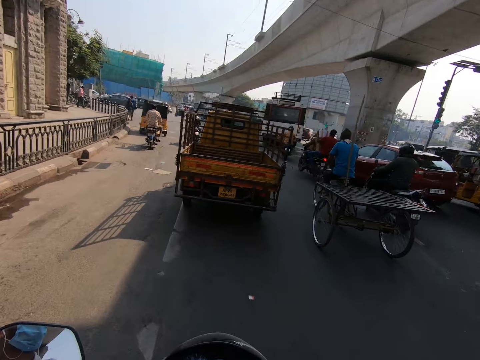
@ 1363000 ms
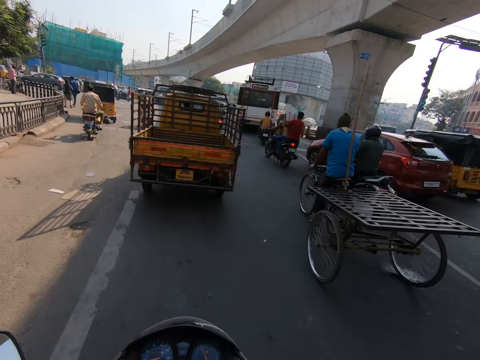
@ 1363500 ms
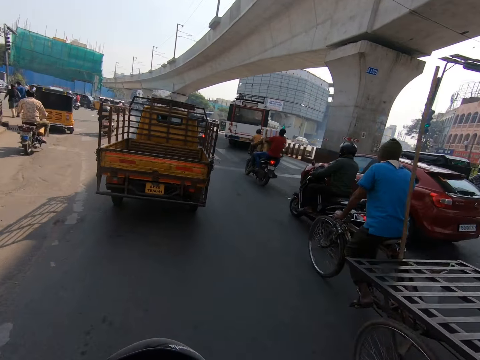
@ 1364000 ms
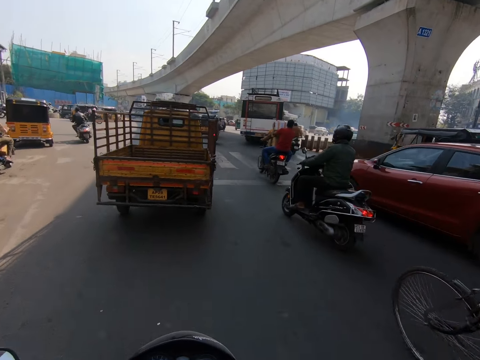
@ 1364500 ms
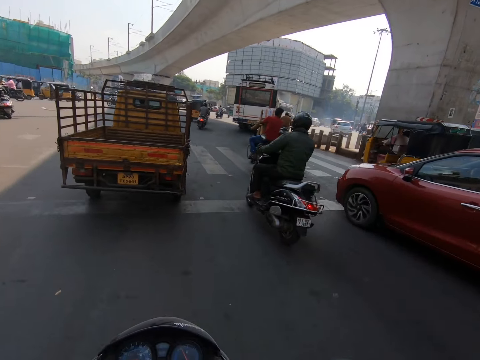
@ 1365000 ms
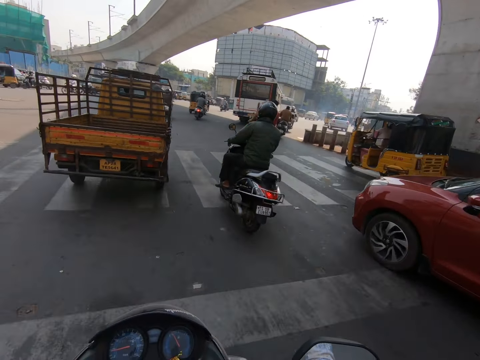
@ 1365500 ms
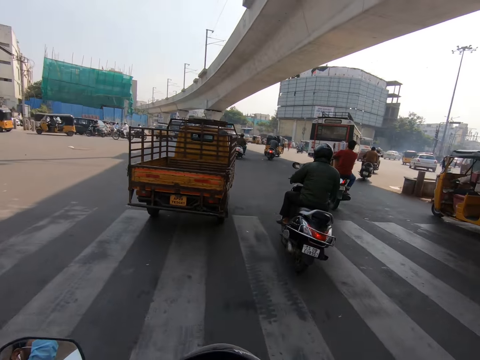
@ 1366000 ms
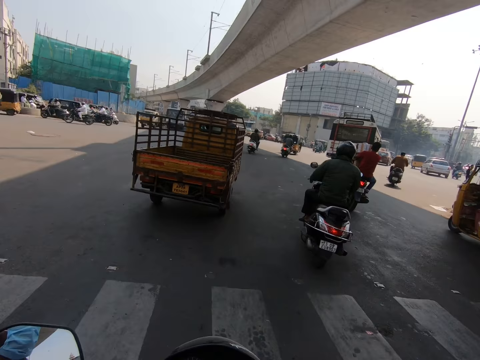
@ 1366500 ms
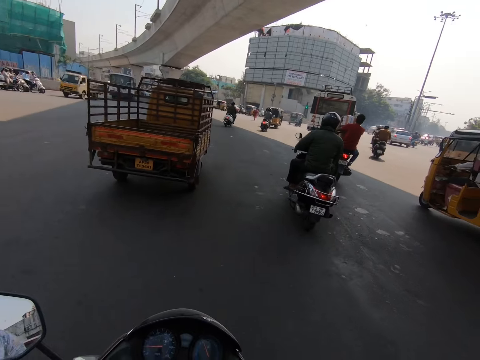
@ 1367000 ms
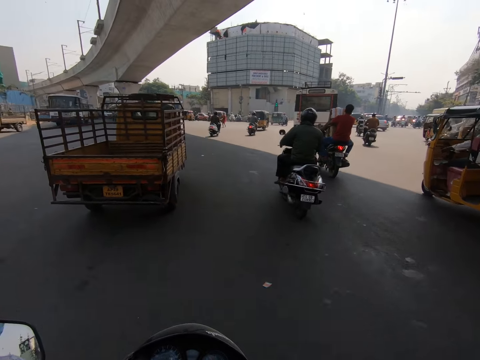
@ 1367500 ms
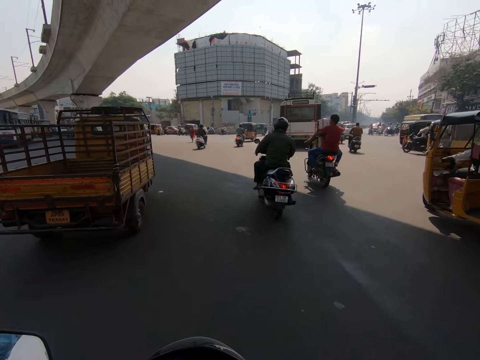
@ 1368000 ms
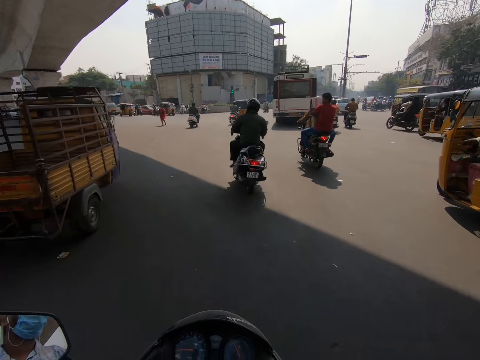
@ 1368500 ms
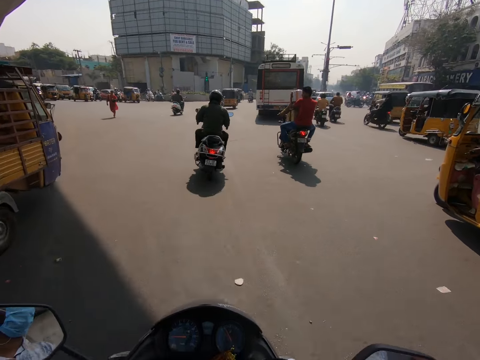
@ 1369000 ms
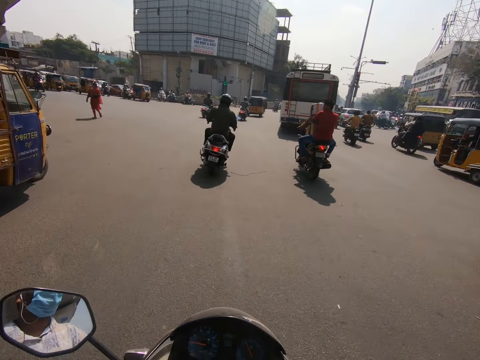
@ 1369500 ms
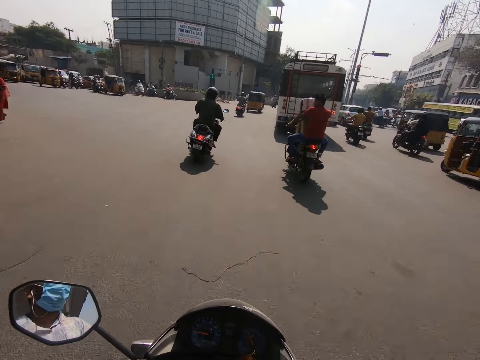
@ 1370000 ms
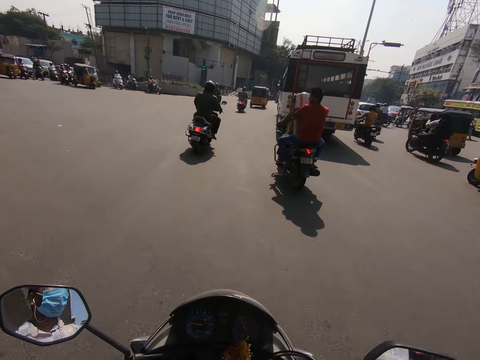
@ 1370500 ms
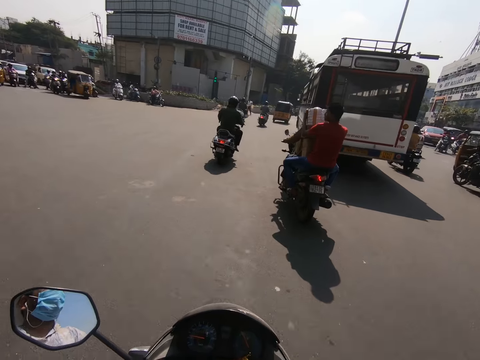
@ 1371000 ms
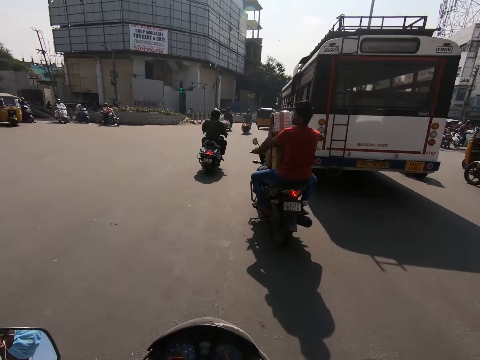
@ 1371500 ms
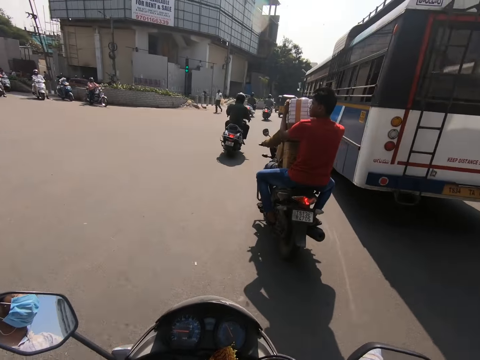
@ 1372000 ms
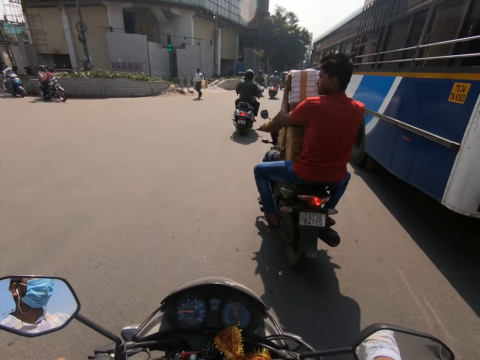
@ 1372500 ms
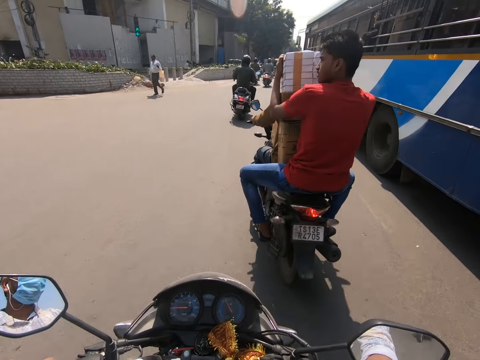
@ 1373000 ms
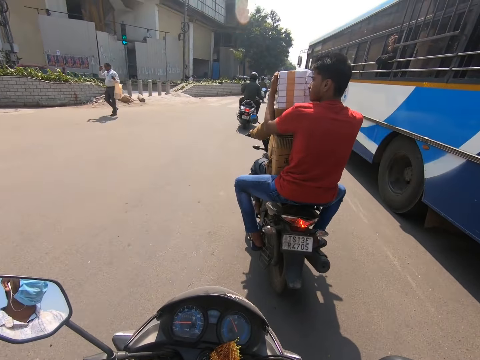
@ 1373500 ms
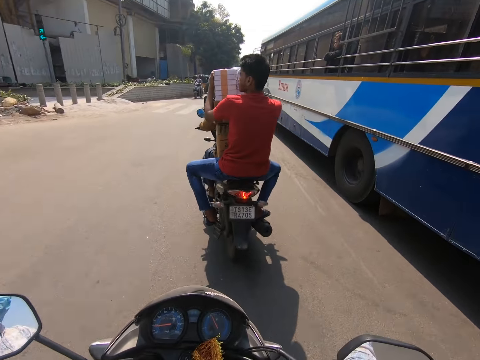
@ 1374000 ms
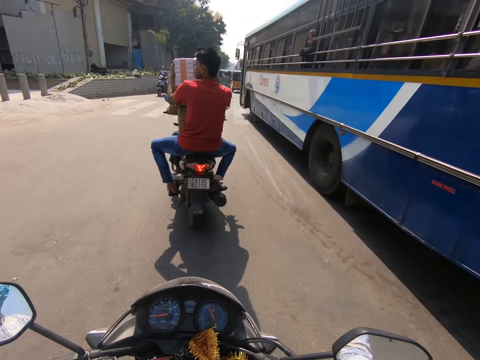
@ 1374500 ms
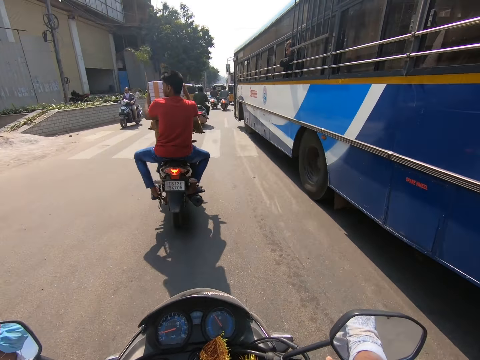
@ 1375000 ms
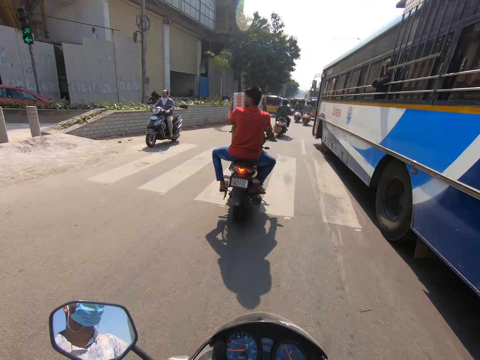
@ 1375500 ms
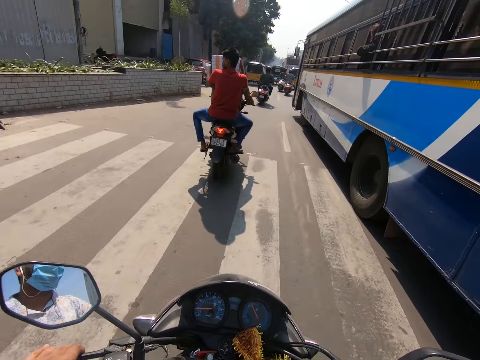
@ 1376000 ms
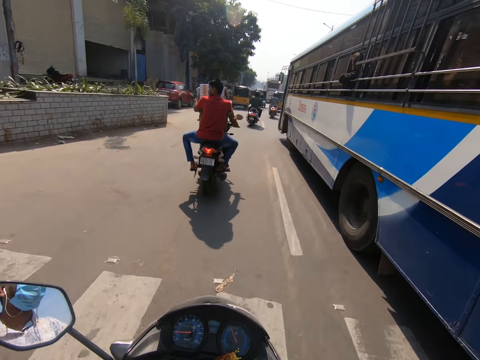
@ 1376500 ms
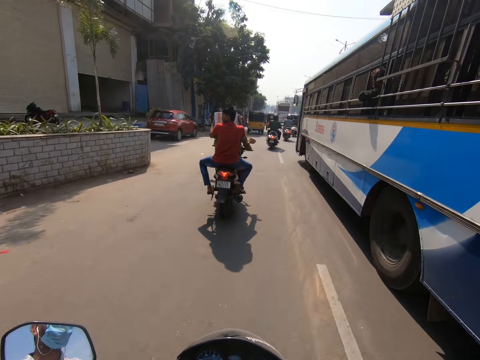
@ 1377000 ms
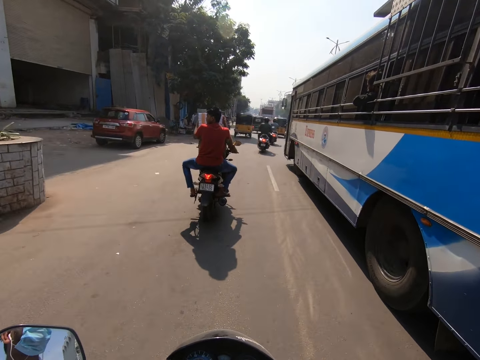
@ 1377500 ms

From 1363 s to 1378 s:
The camera wearer rides past a man on a bicycle. They ride past a red car on the road.

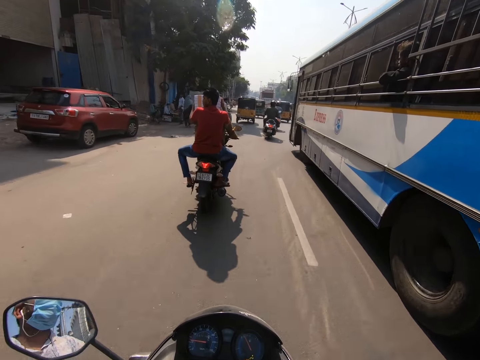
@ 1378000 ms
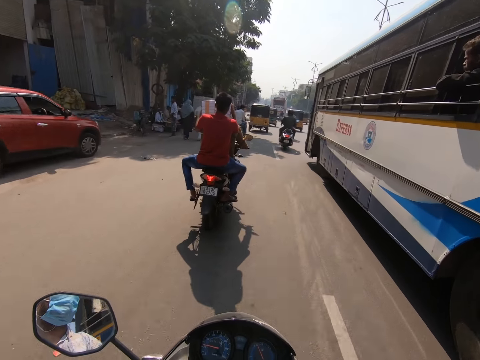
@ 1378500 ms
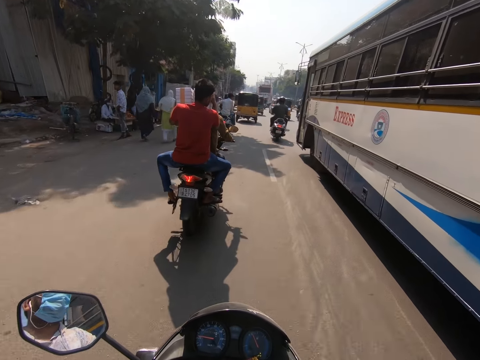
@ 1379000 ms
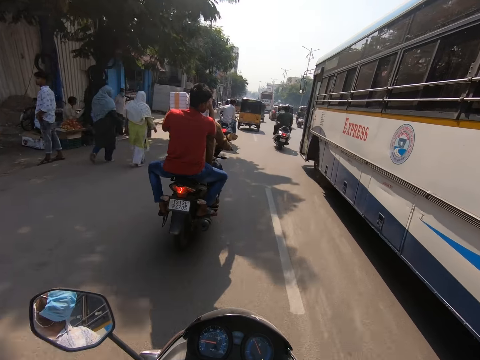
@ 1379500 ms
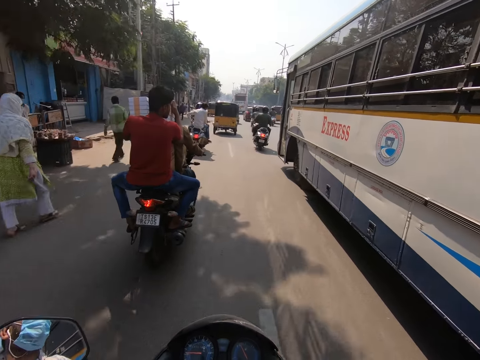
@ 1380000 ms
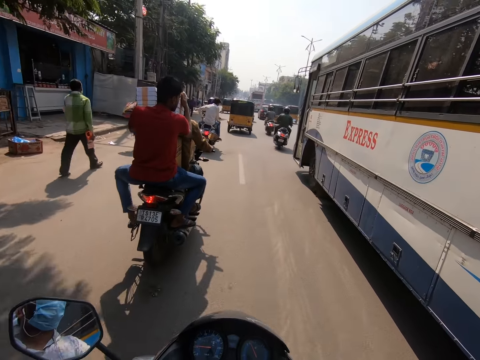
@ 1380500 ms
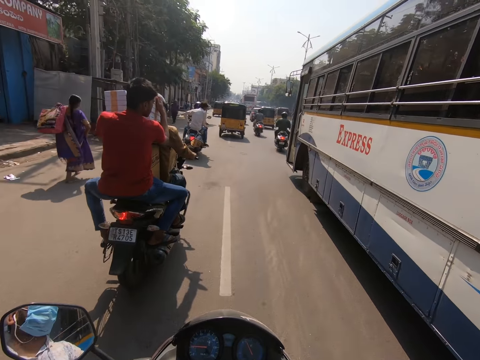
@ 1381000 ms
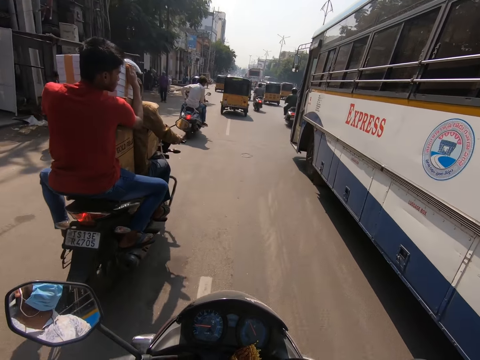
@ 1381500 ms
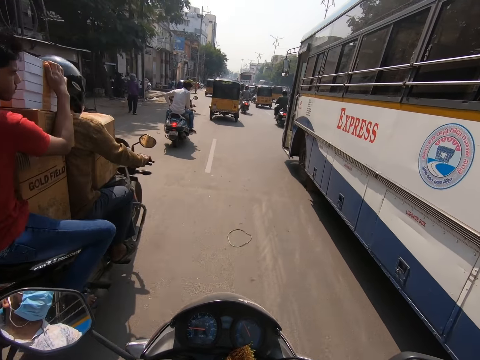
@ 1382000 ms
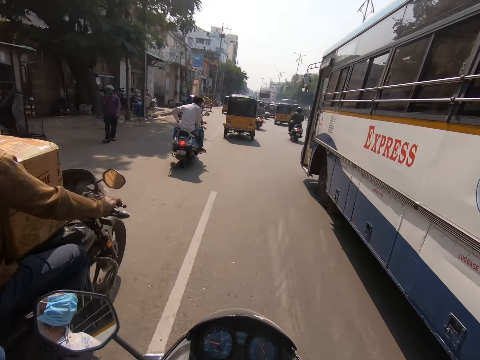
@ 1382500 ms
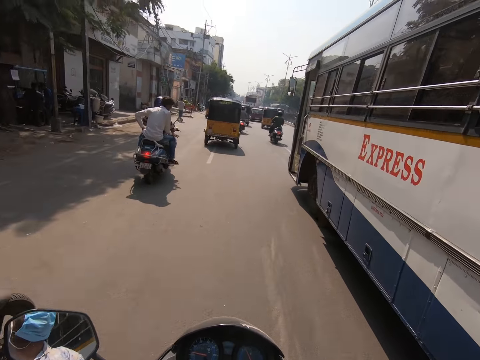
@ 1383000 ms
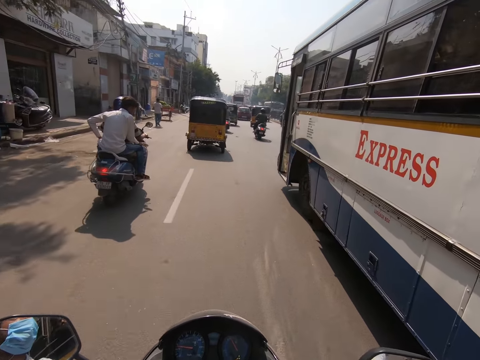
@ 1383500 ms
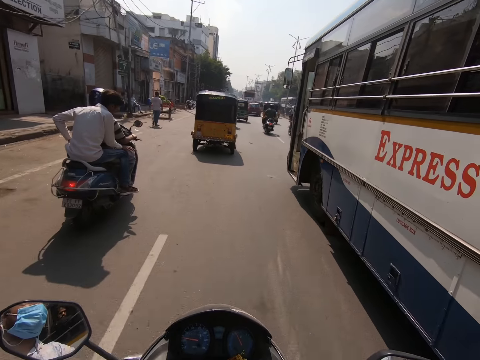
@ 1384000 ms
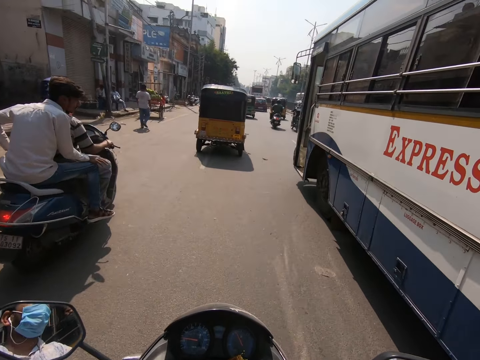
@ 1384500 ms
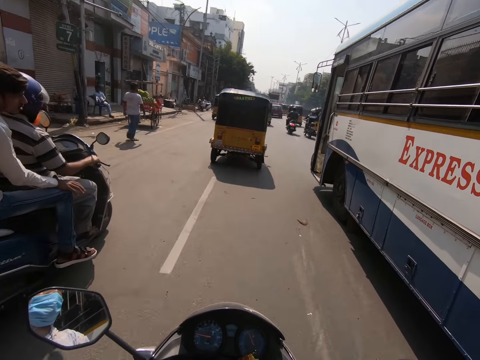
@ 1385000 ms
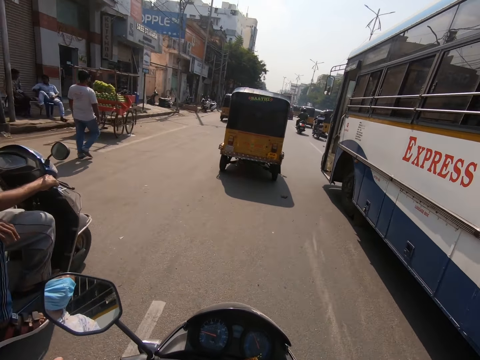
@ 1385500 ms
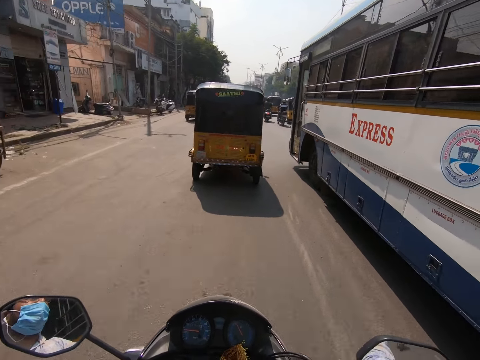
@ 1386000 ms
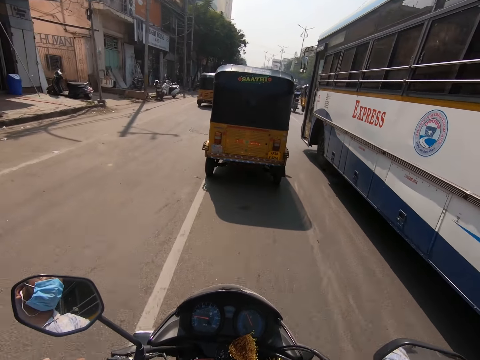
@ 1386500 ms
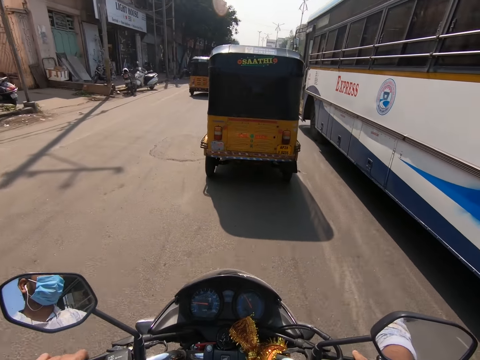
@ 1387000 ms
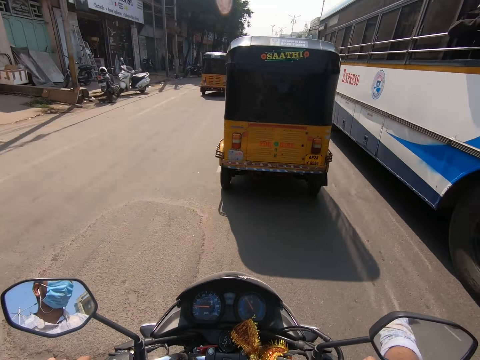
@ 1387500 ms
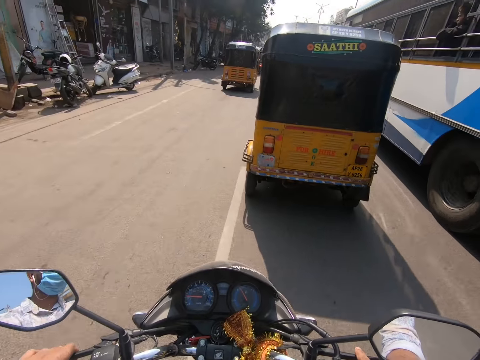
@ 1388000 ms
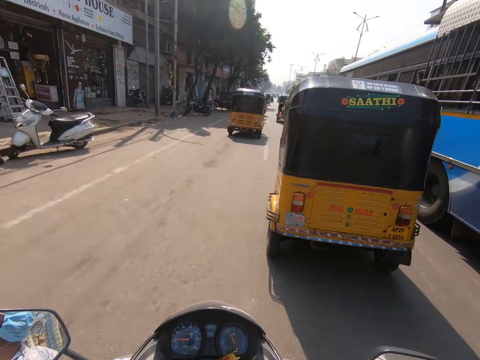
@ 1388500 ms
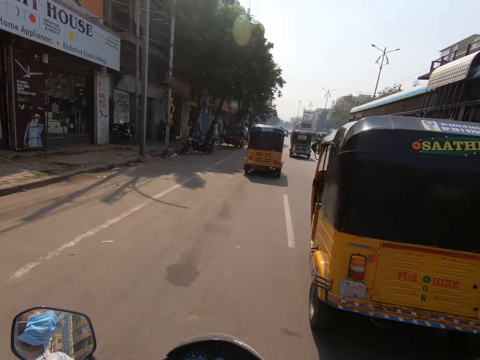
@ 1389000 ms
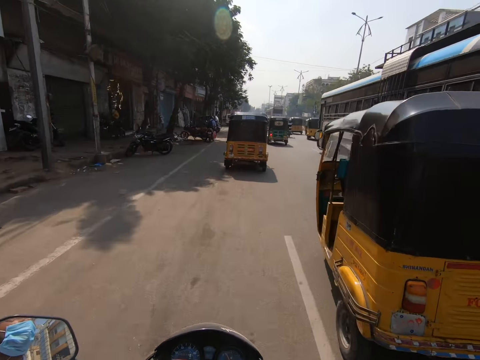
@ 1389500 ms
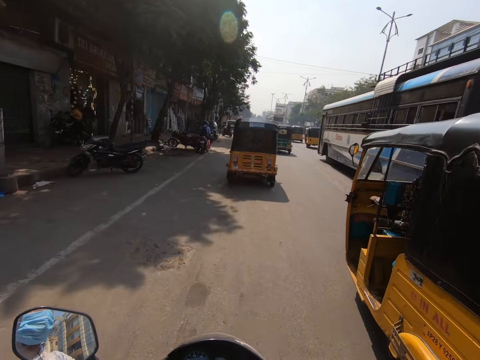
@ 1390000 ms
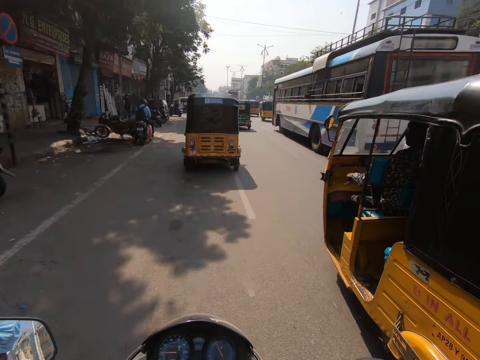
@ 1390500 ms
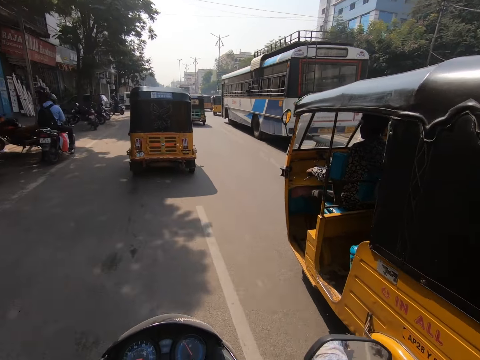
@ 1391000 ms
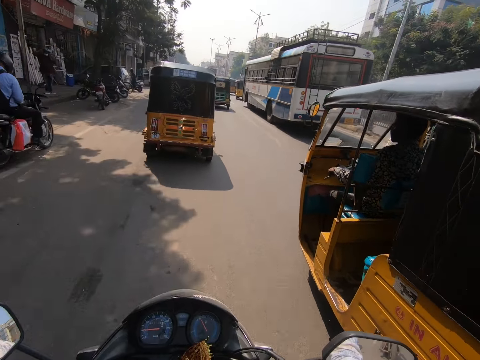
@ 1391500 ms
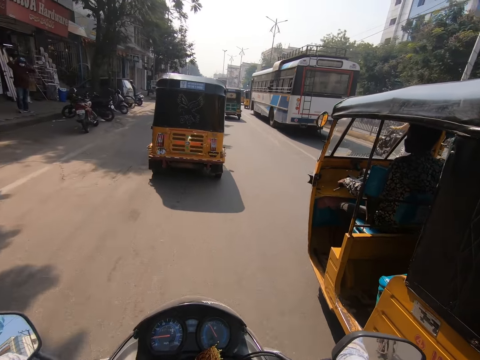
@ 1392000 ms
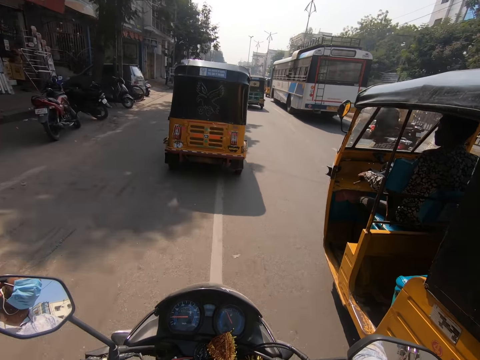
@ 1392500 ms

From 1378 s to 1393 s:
The camera wearer rides past a man and another man on a bike on the road. They ride past a third man and a fourth man on a bike on the road.
